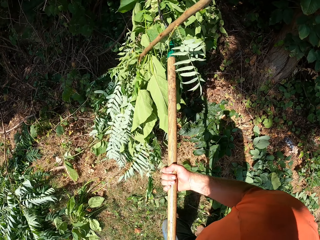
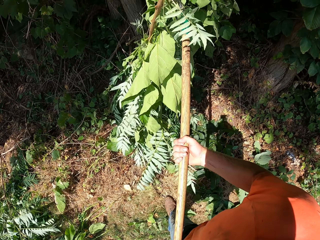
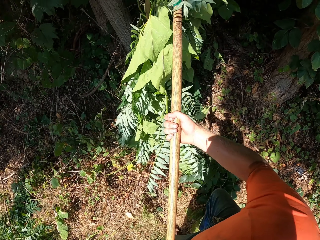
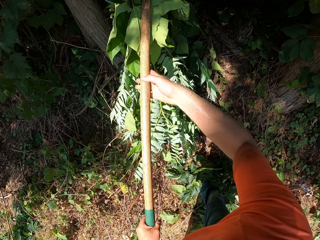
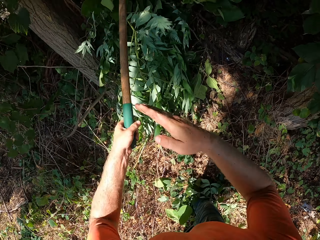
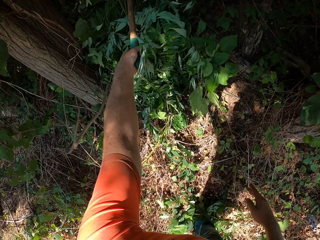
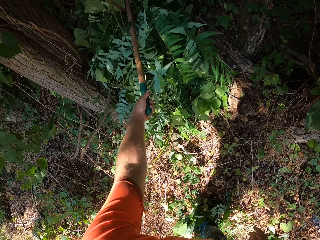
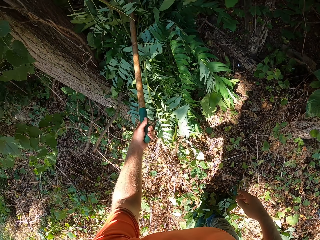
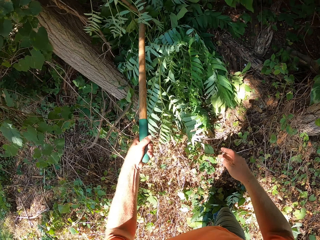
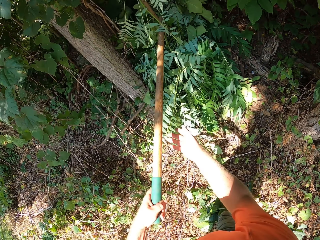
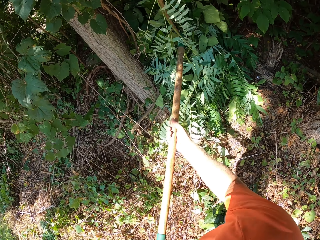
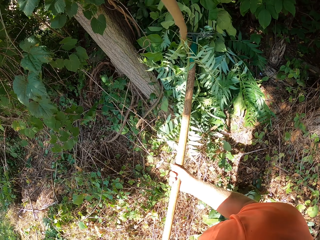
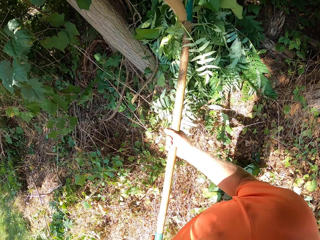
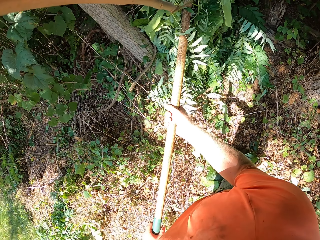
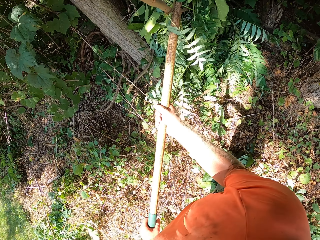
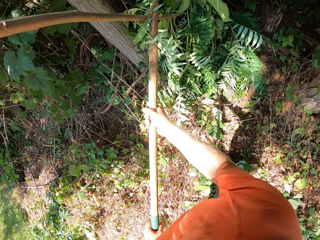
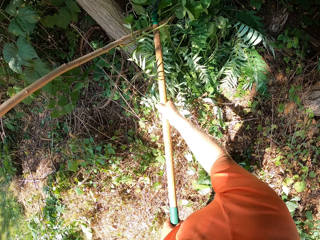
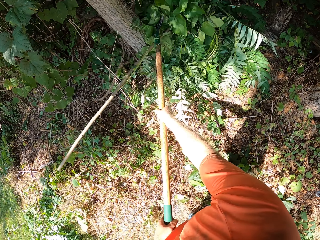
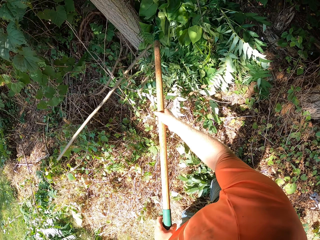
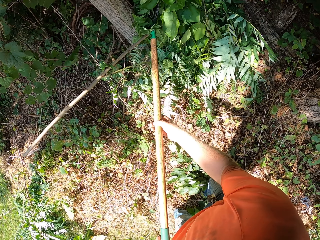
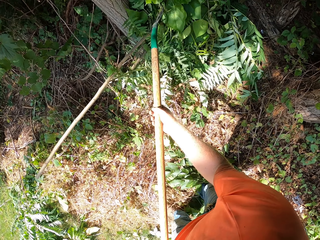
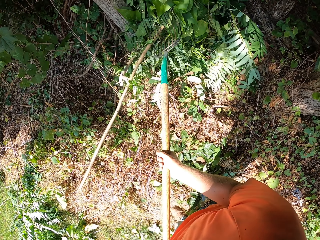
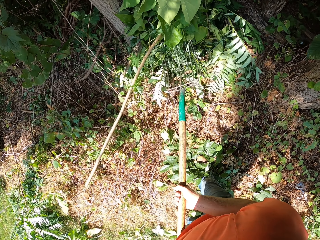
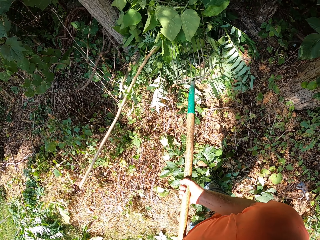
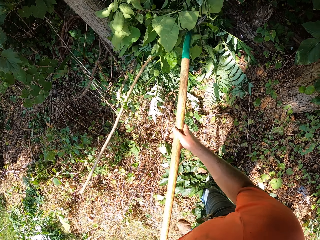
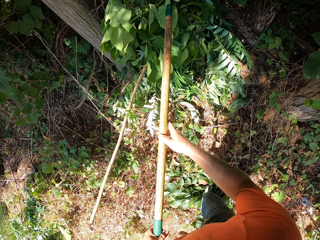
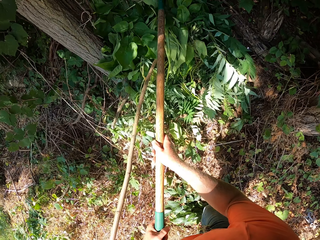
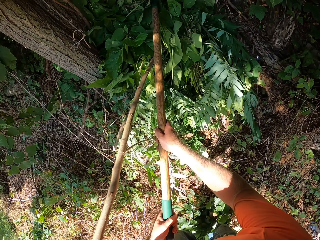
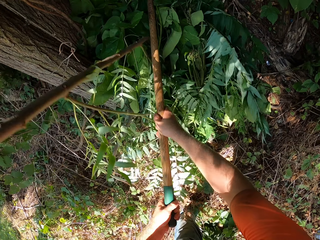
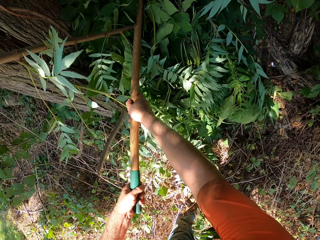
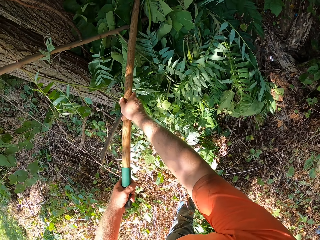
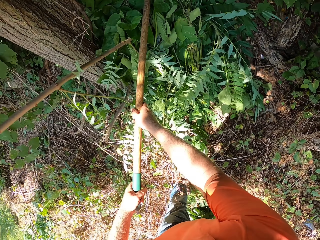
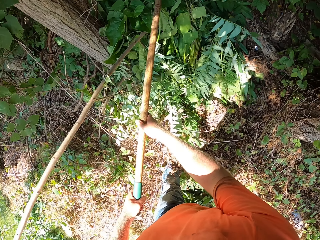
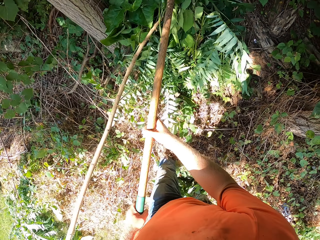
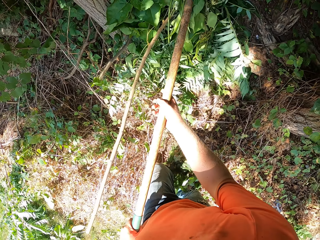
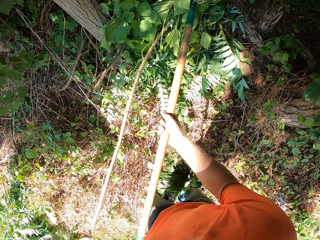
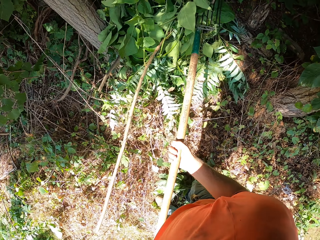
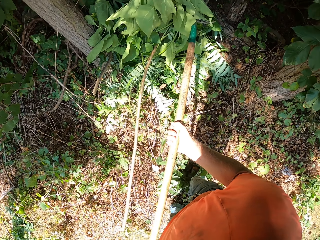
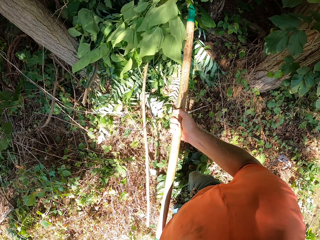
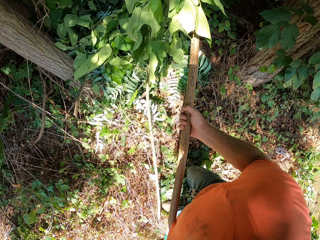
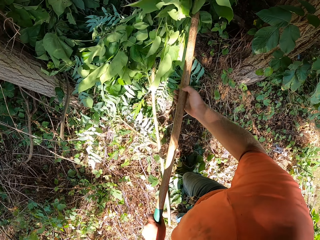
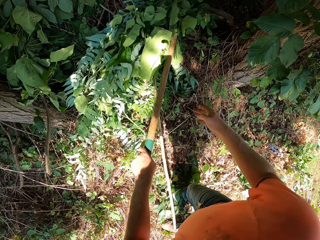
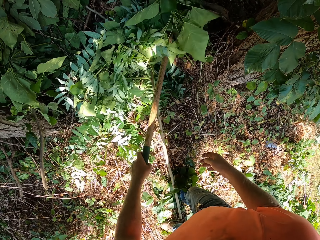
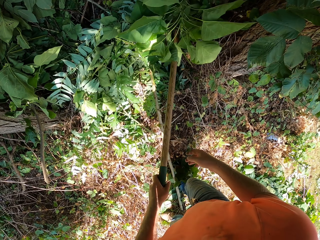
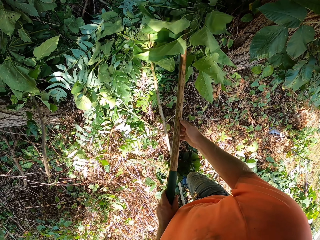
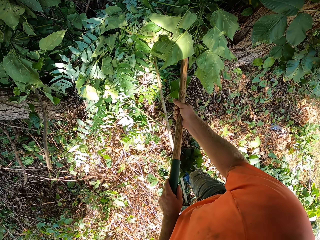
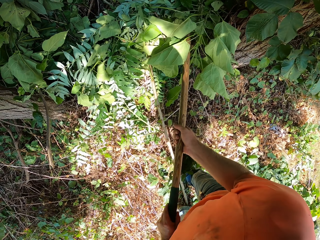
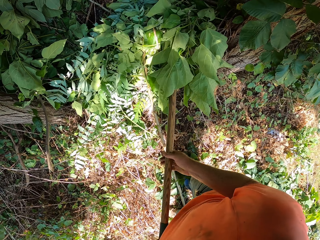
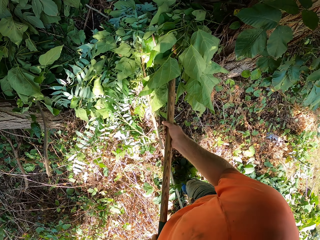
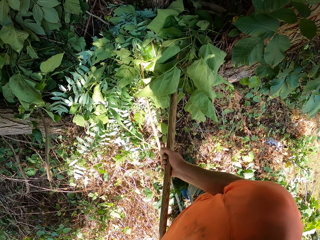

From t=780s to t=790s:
The camera wearer puts the leaves on the ground.

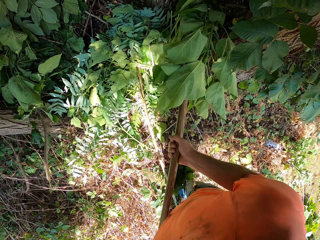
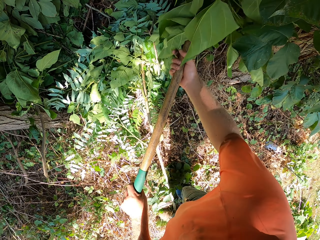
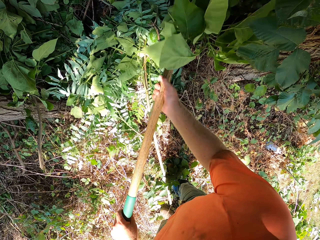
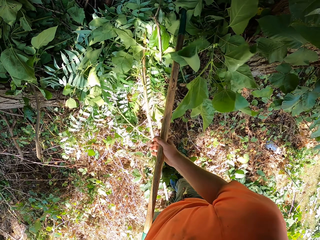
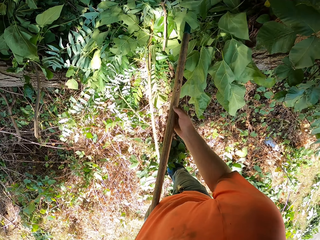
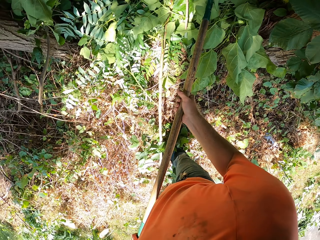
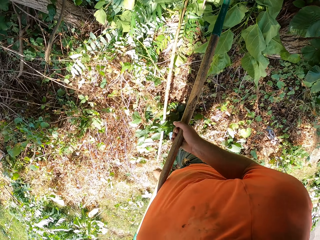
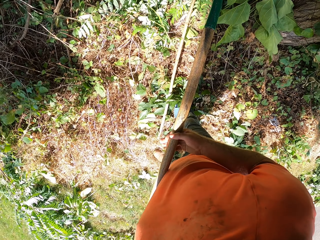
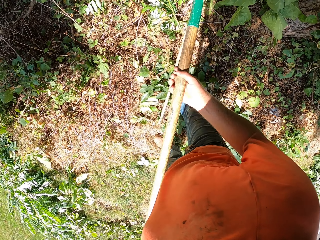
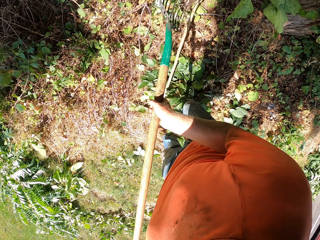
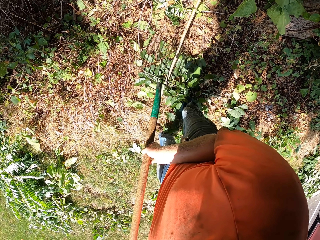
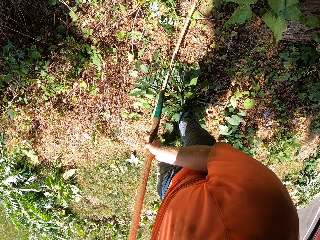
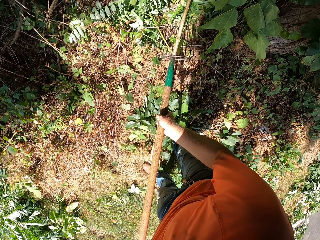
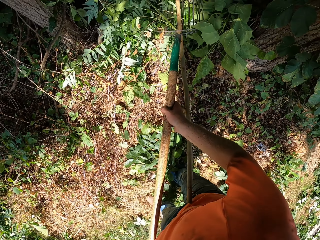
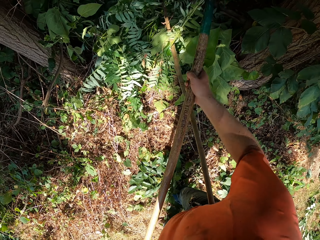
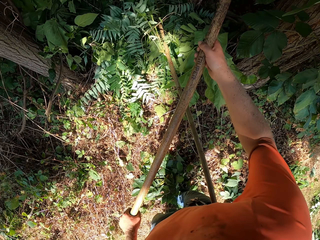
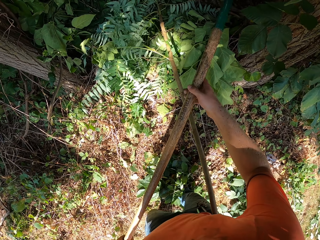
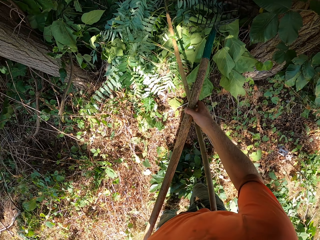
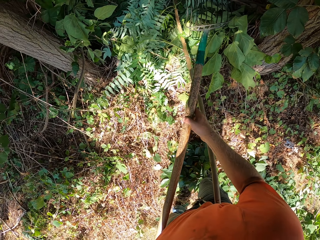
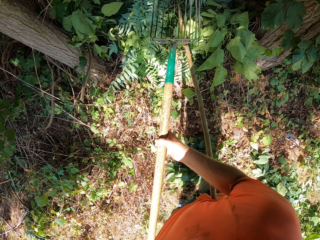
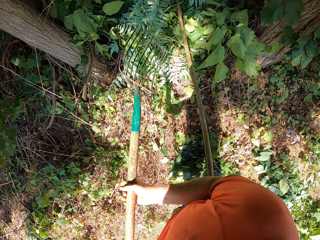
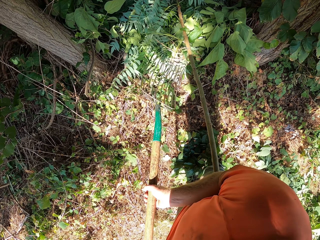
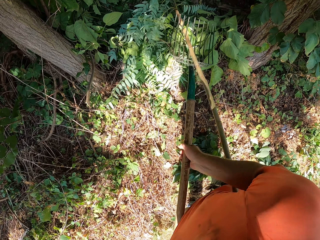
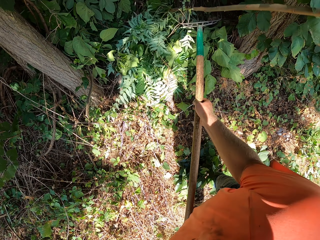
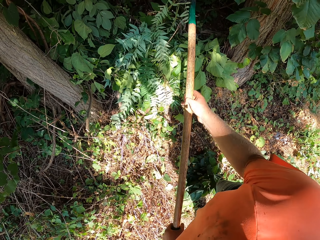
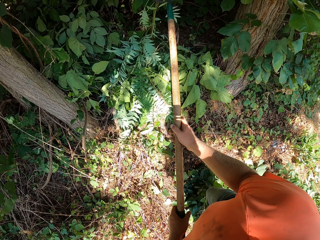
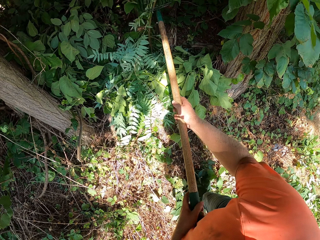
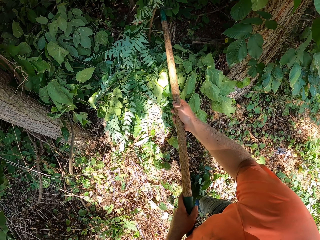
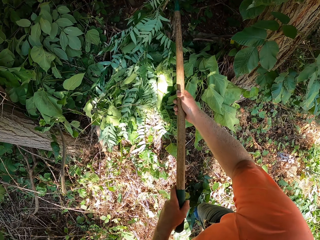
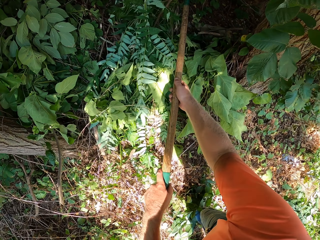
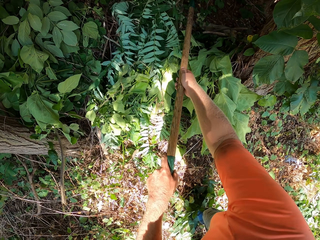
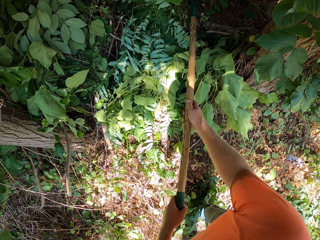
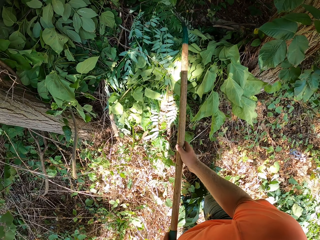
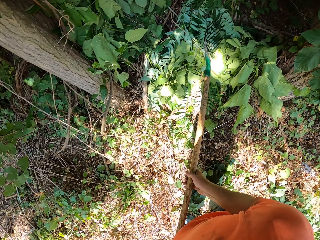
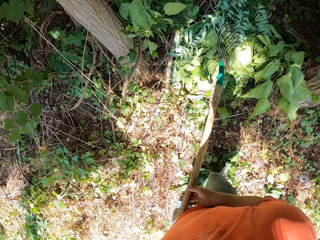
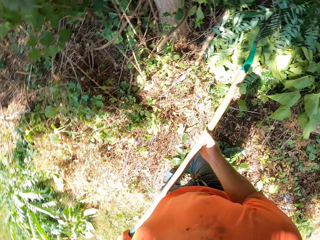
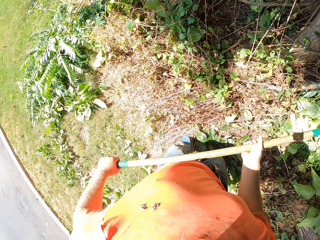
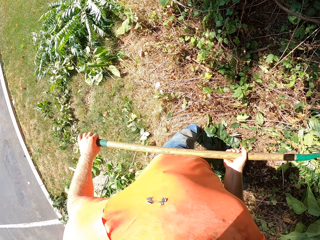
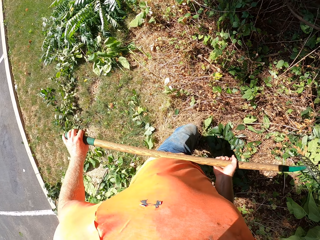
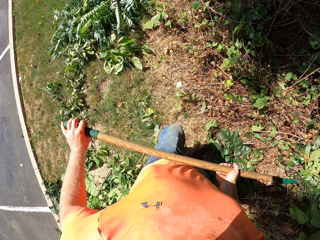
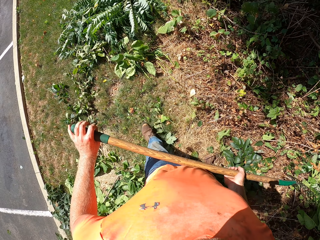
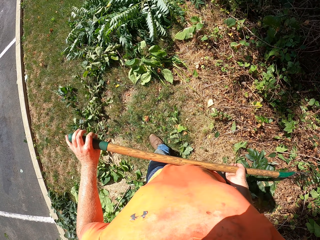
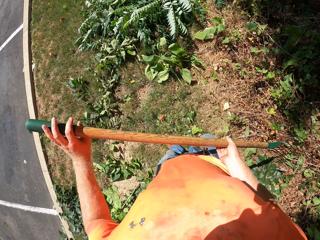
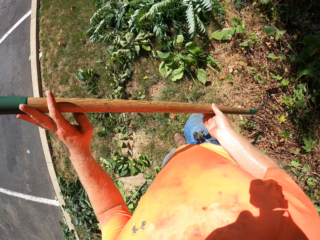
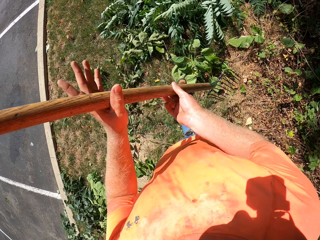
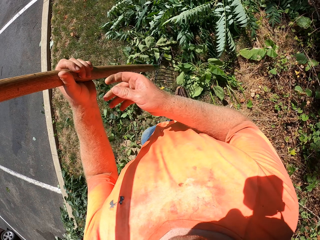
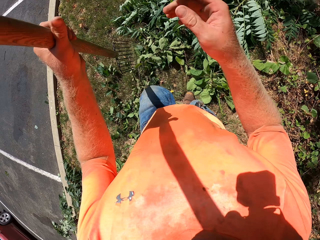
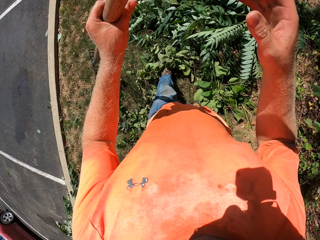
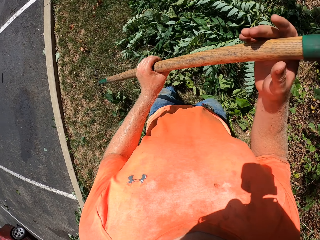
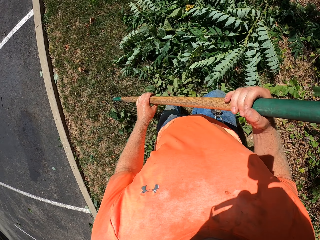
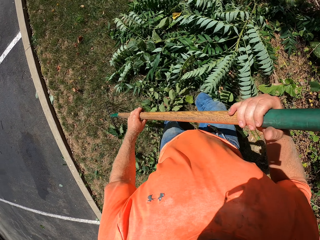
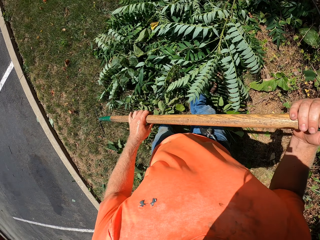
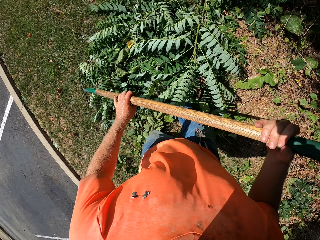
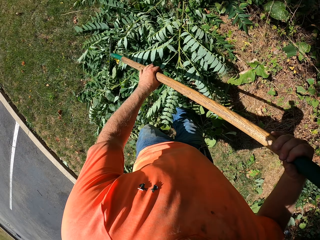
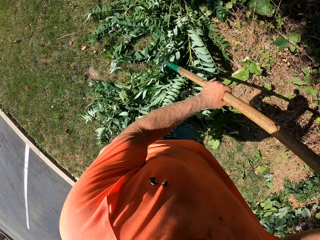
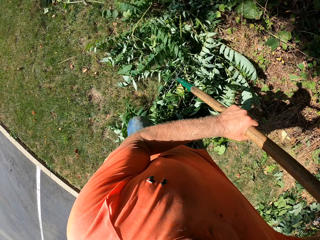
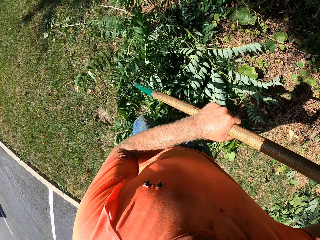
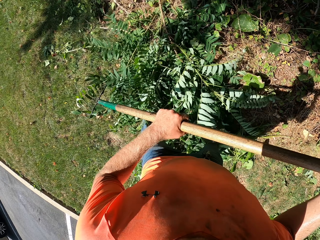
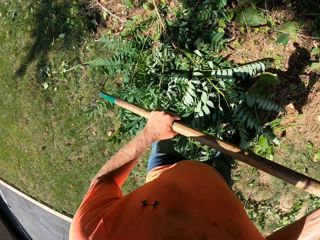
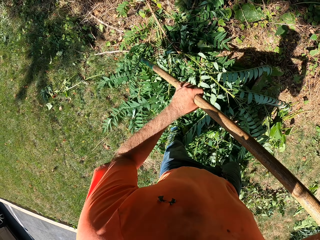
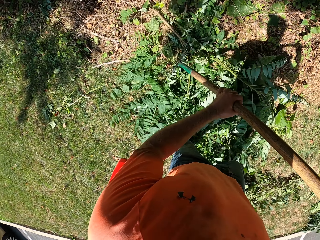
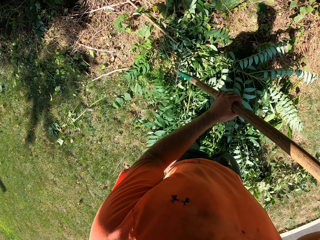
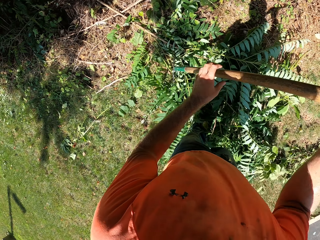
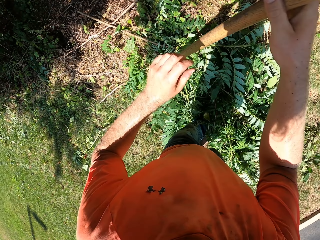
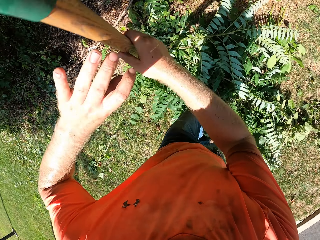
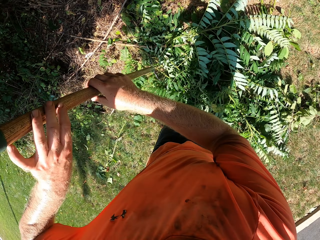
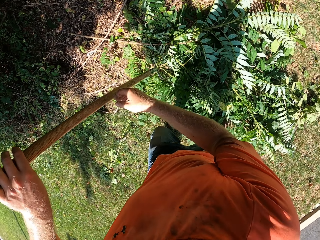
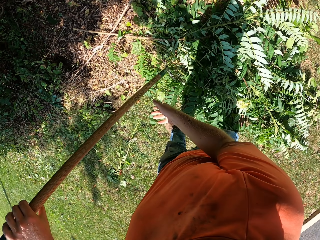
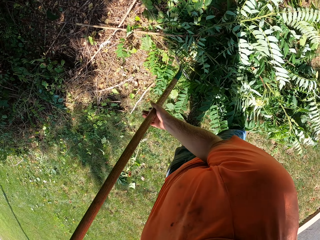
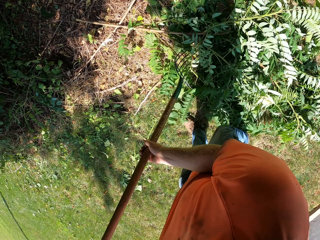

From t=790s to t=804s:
The camera wearer pushes a branch into the bush with the rake in both hands. They pack the branches into the bush with the rake in both hands. They sweep the leaves using the rake.
